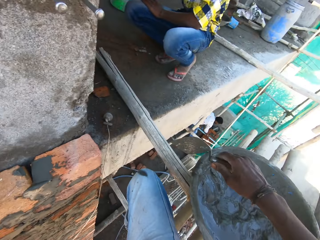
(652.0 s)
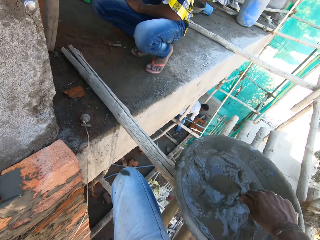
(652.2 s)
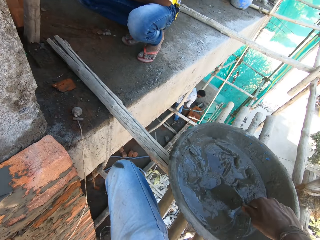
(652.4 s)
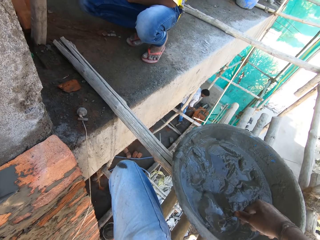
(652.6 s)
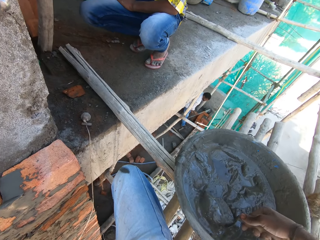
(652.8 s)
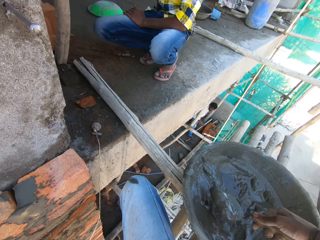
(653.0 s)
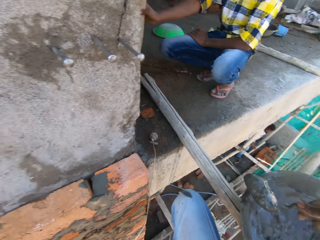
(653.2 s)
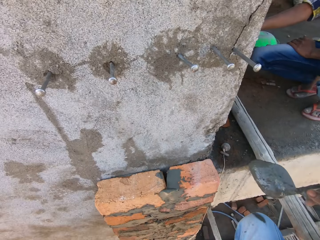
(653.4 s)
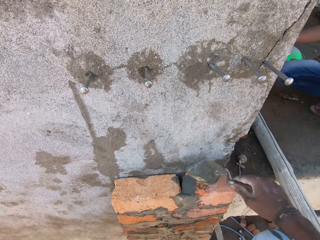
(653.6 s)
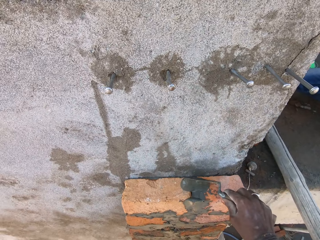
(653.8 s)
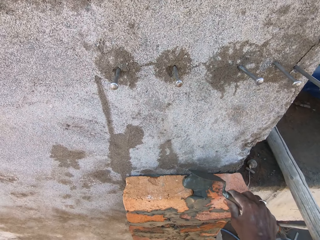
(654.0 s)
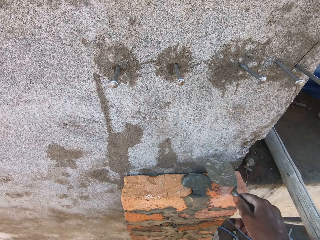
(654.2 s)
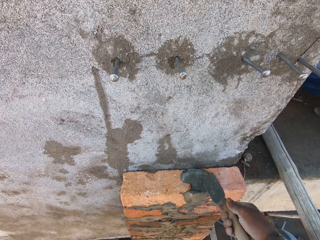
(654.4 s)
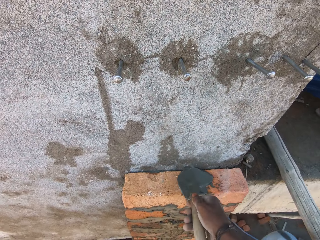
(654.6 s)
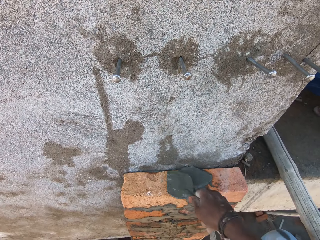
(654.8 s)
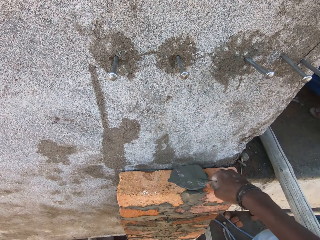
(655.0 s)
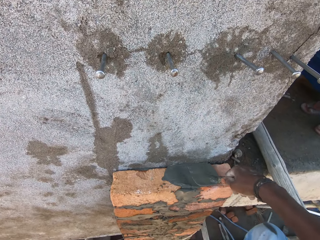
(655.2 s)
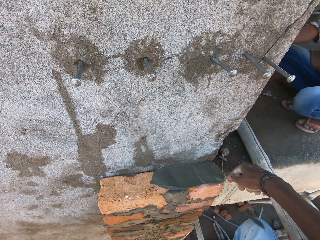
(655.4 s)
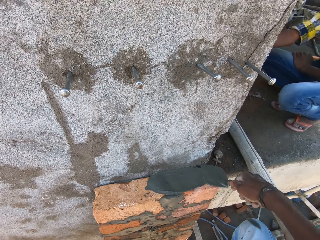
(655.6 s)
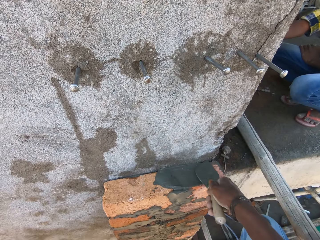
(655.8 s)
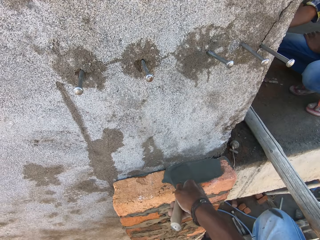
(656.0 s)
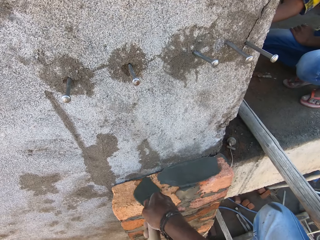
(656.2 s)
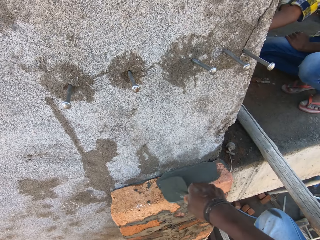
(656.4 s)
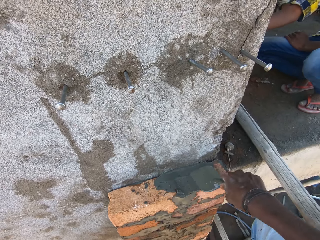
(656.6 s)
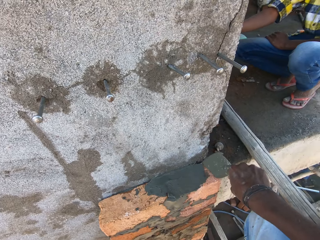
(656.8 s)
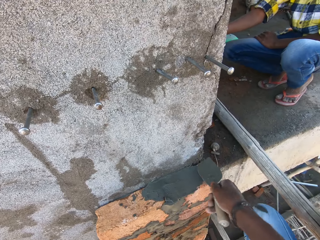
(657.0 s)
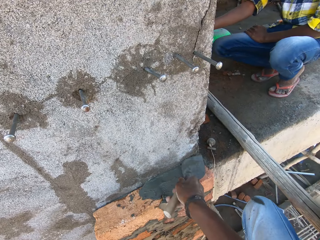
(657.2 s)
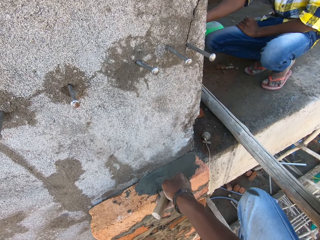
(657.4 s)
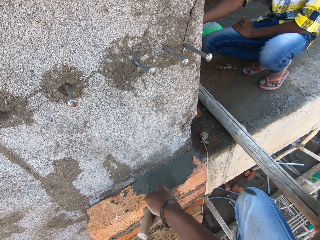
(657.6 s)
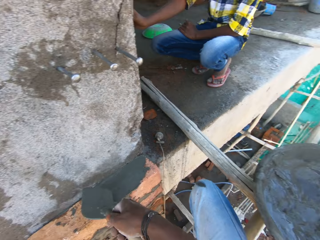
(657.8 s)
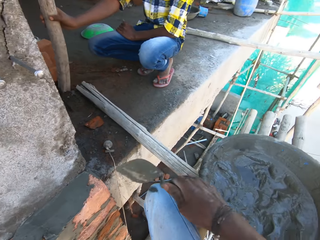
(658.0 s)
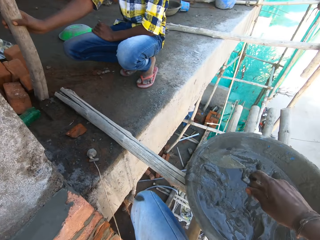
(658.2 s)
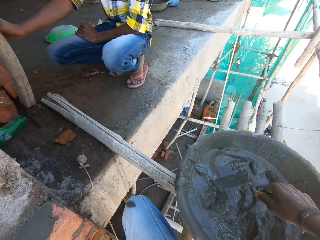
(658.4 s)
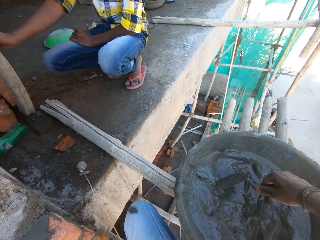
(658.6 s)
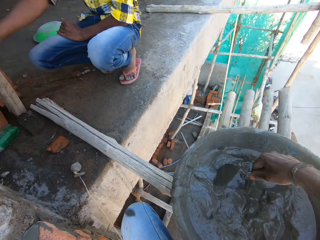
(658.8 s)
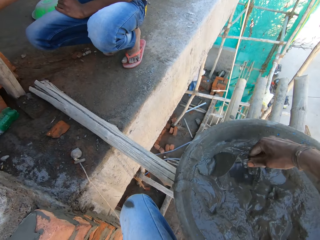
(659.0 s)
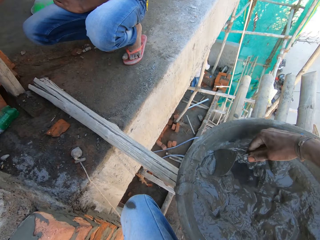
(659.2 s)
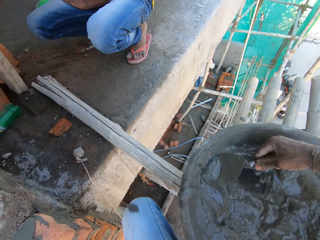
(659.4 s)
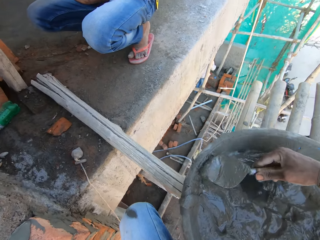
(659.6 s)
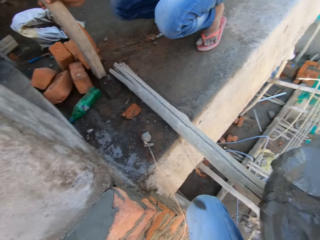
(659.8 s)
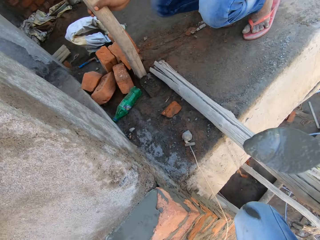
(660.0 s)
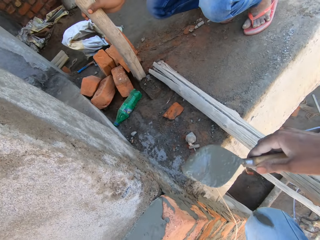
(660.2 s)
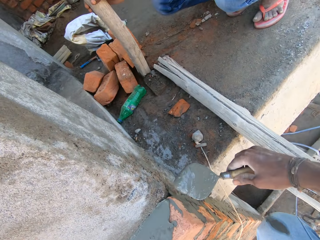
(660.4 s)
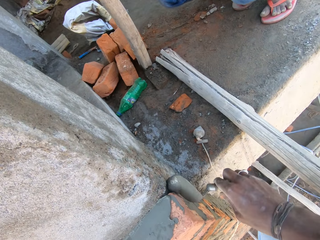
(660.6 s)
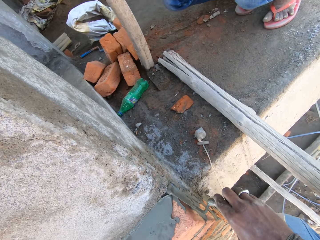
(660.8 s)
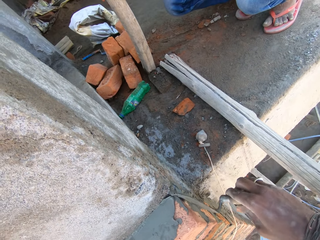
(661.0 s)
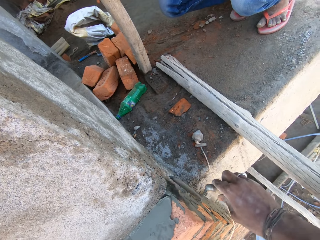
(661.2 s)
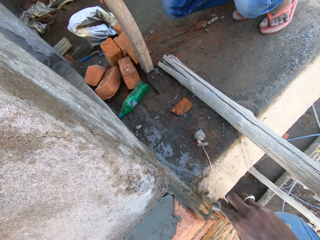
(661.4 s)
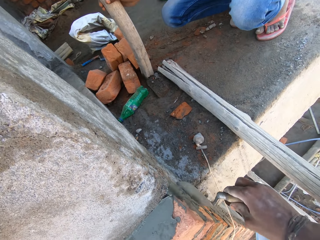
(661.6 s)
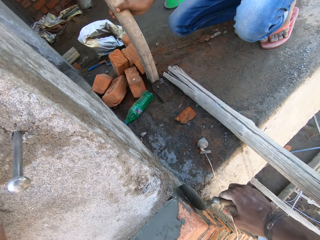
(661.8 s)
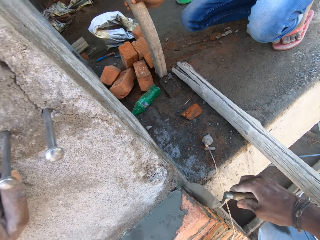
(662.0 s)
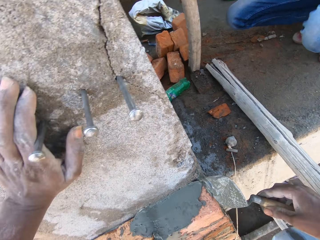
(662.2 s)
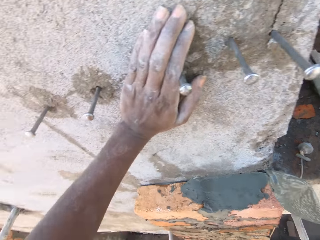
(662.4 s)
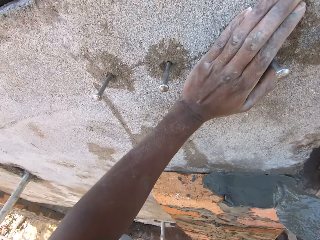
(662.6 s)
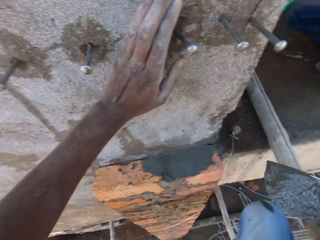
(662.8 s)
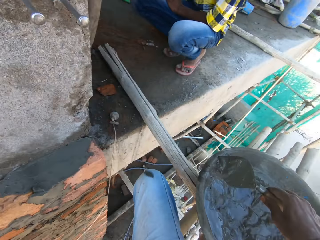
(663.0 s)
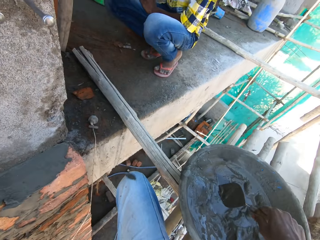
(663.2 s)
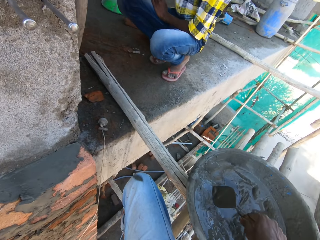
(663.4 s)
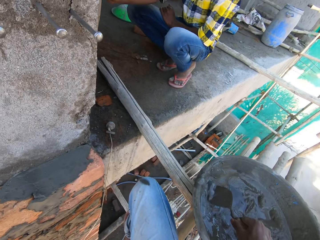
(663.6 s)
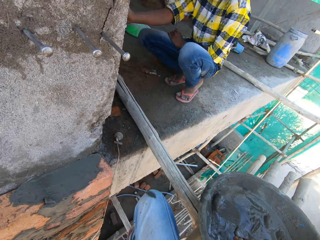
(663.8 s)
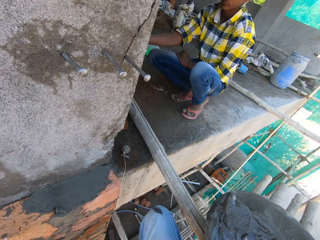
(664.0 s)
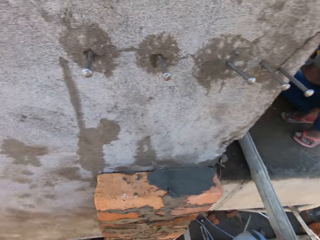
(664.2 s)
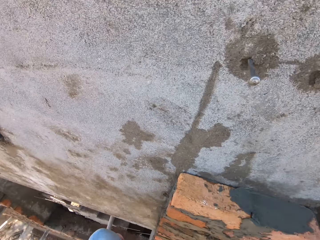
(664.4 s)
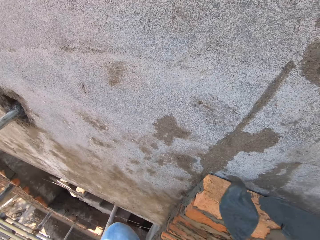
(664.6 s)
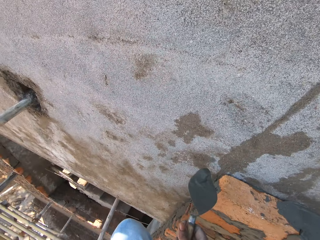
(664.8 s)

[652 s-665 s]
The camera wearer scoops mortar from the pan on the scaffold with the trowel in his right hand. He smears the mortar in the trowel on the bricks on the wall. He scoops mortar from the pan on the scaffold with the trowel in his right hand. He smears the mortar in the trowel on the bricks on the wall. He scoops mortar from the pan on the scaffold with the trowel in his right hand.

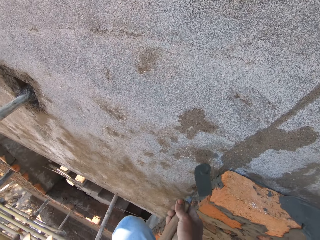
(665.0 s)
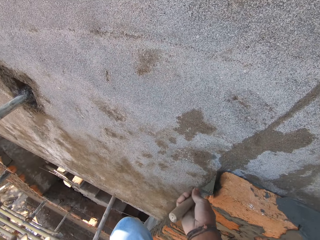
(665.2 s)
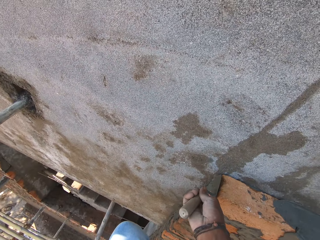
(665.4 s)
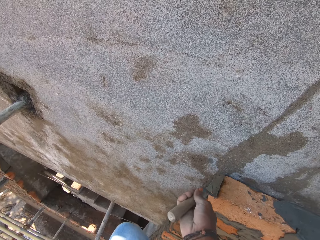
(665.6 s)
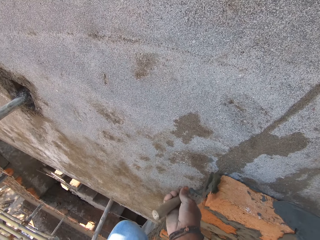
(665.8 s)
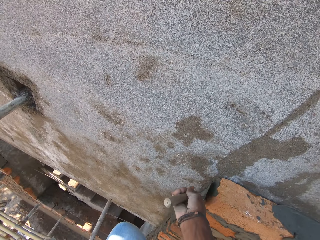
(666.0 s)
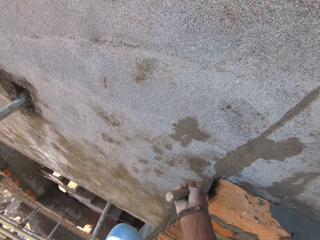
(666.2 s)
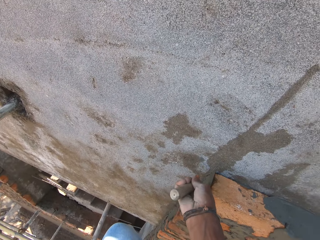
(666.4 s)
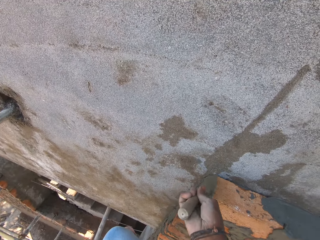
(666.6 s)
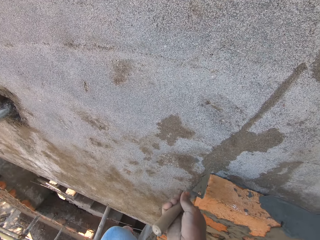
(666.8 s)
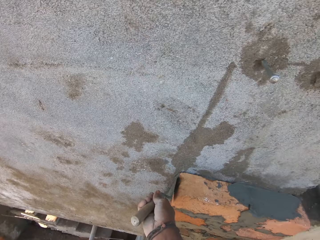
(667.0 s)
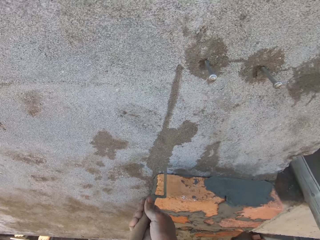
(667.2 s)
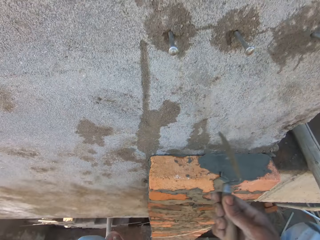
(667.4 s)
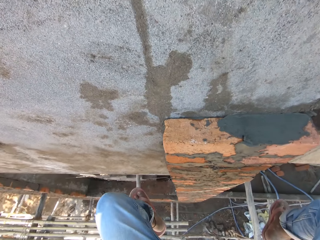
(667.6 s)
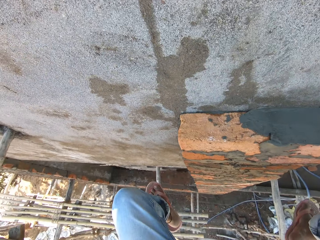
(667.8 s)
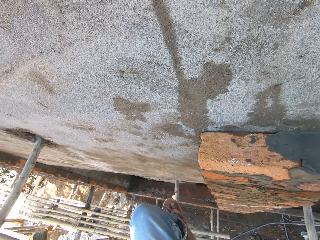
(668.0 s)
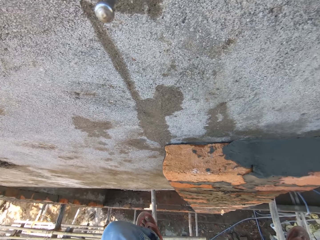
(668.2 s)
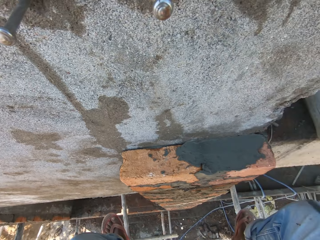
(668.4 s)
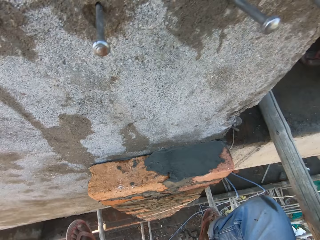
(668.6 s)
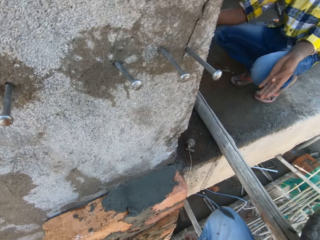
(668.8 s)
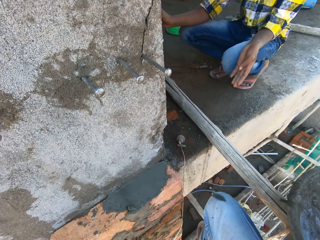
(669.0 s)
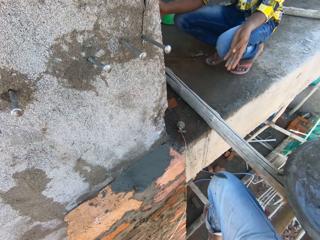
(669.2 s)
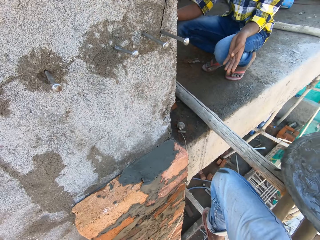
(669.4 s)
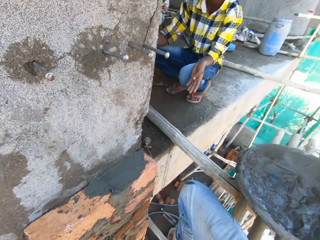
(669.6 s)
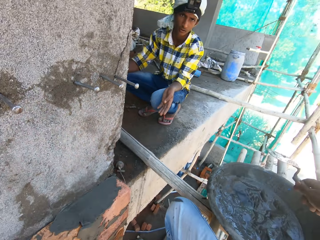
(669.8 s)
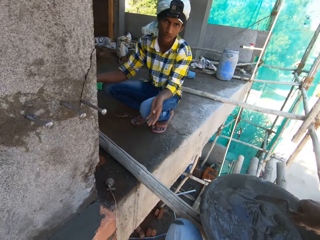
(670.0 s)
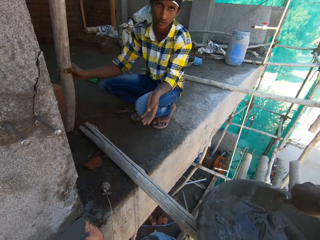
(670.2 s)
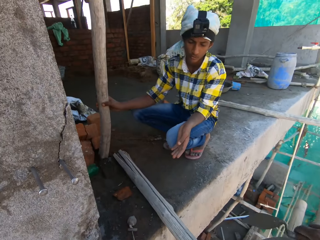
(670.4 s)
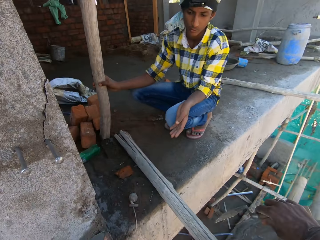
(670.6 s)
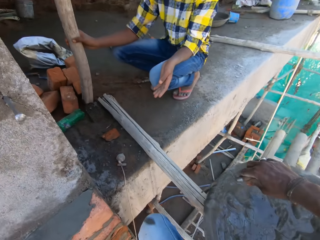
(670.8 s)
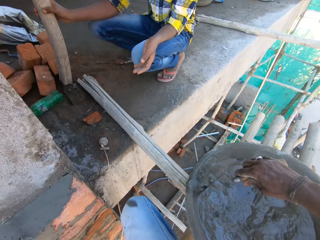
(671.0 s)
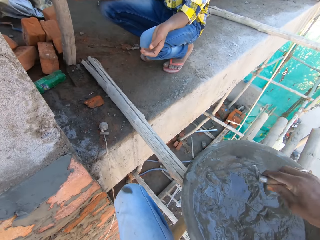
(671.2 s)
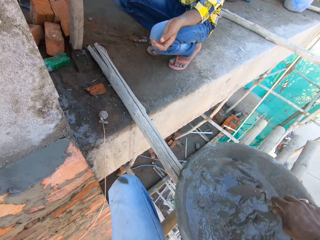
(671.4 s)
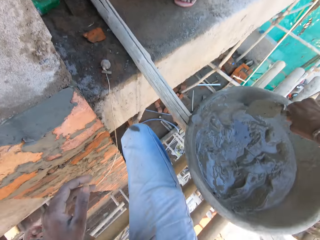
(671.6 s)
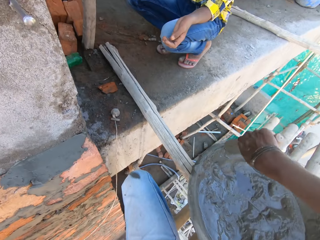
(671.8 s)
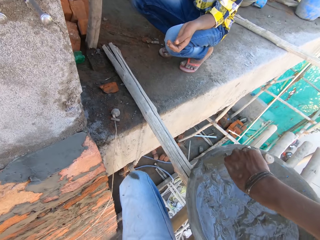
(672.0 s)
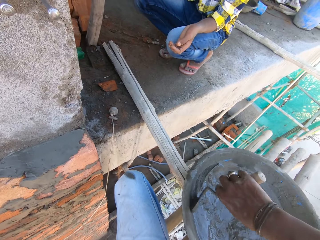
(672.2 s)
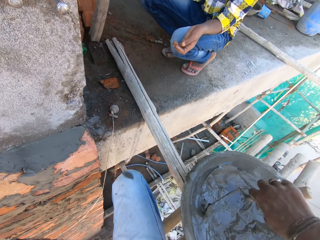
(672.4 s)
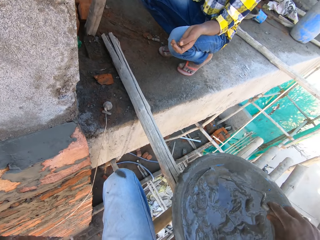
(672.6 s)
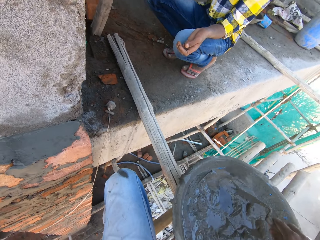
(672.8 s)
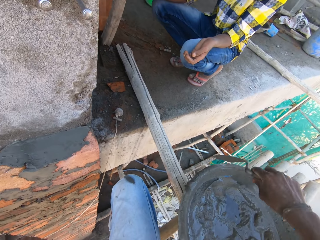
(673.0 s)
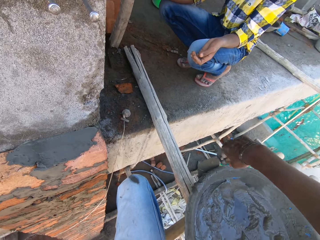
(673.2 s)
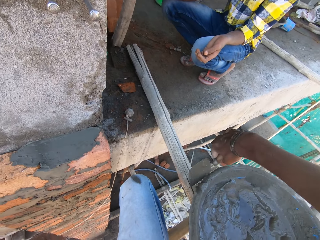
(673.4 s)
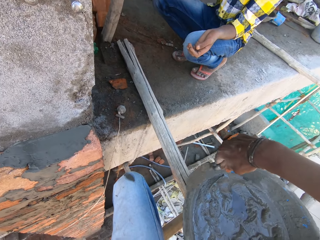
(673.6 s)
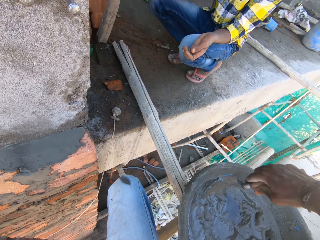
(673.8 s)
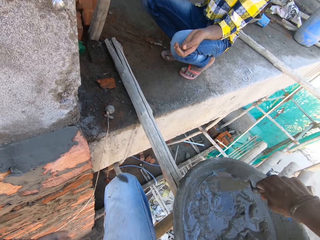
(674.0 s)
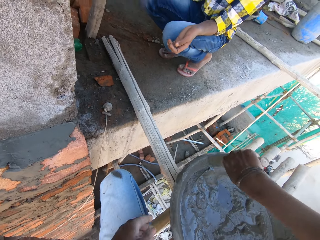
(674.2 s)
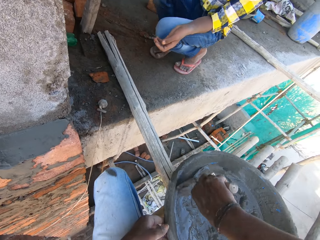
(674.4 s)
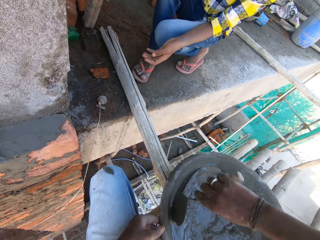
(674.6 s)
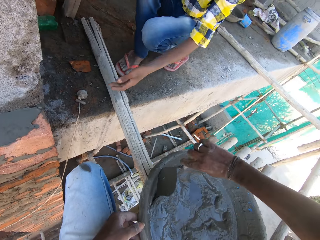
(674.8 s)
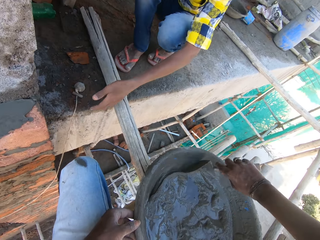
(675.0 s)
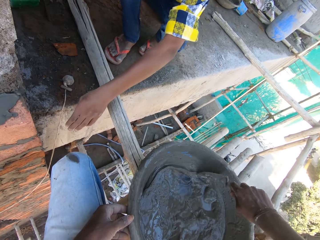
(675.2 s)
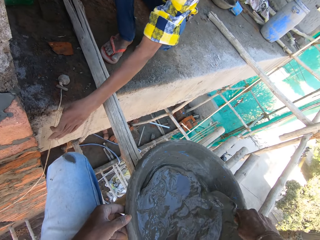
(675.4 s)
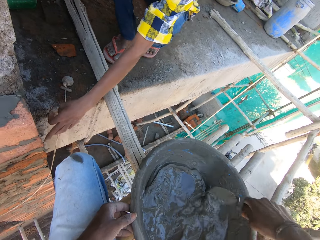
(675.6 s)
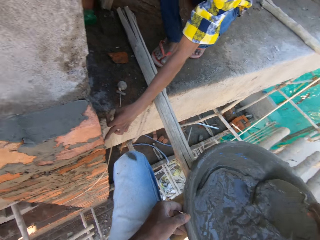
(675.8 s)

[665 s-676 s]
The camera wearer smears the mortar in the trowel on the bricks on the wall. A man interacts with the camera wearer. The camera wearer scrapes mortar on the edge of the pan into the pan with the trowel in his right hand. He mixes mortar in the pan on the scaffold with the trowel in his right hand.
